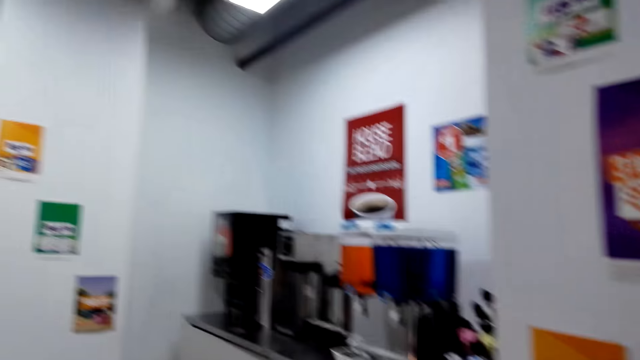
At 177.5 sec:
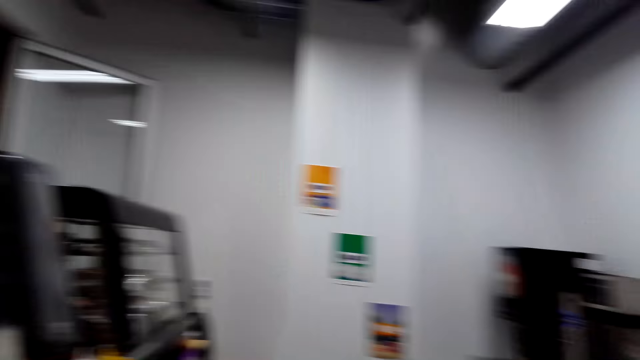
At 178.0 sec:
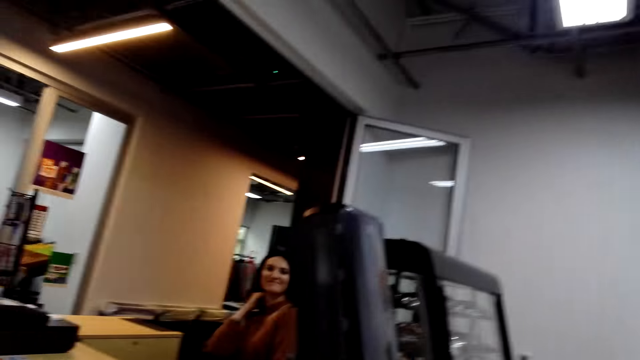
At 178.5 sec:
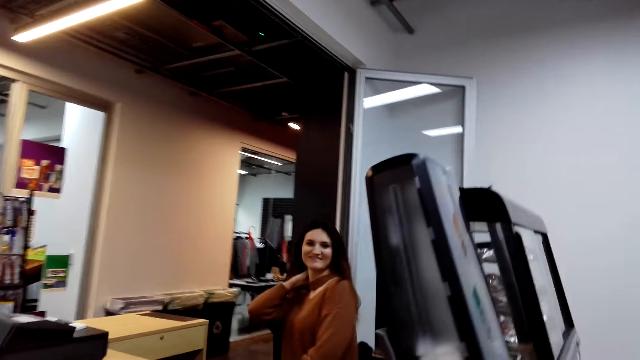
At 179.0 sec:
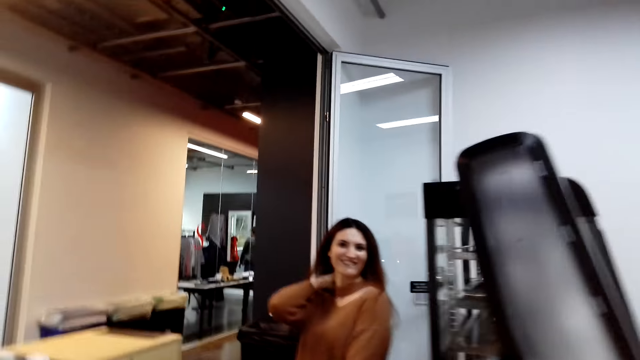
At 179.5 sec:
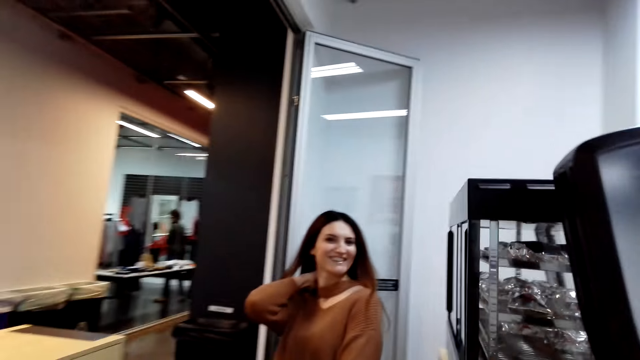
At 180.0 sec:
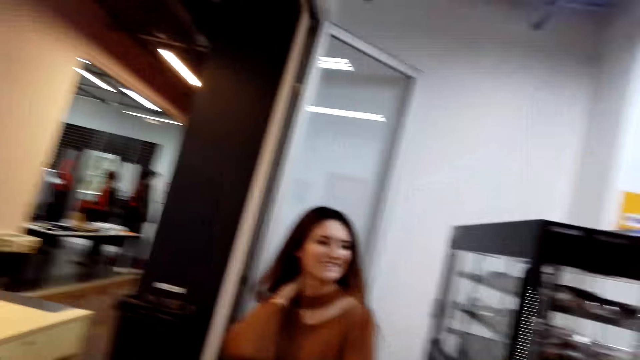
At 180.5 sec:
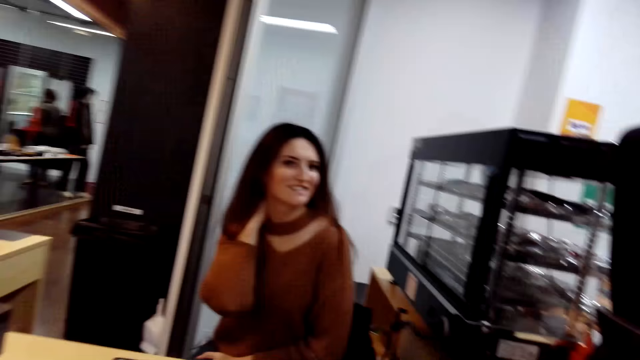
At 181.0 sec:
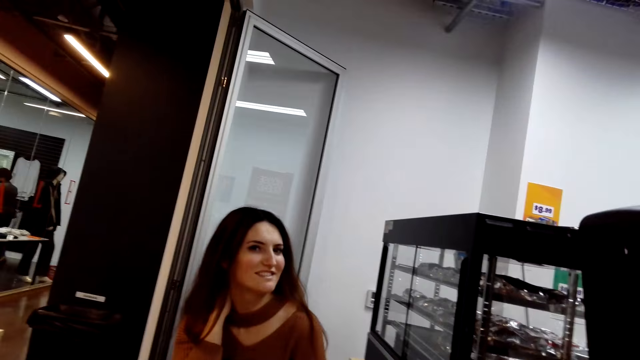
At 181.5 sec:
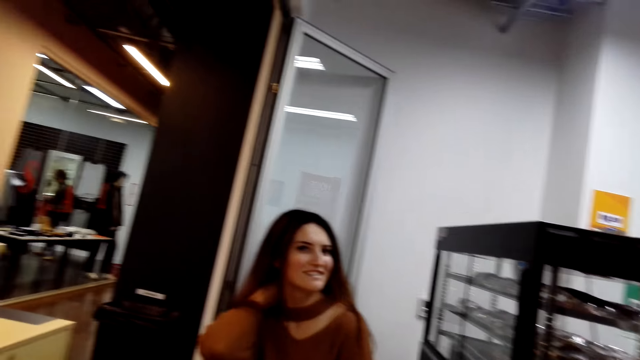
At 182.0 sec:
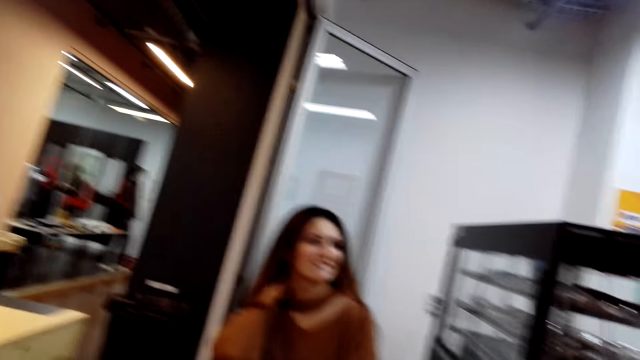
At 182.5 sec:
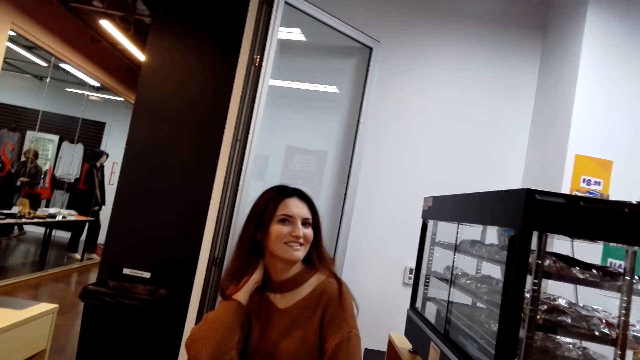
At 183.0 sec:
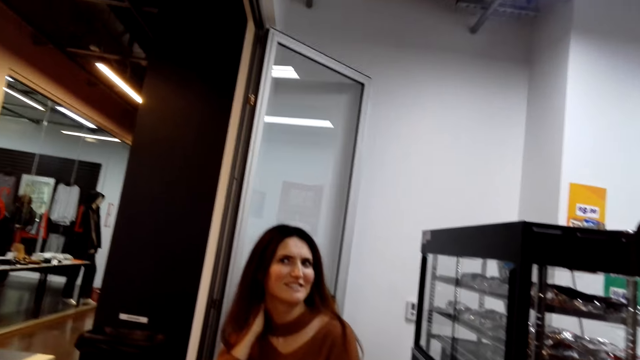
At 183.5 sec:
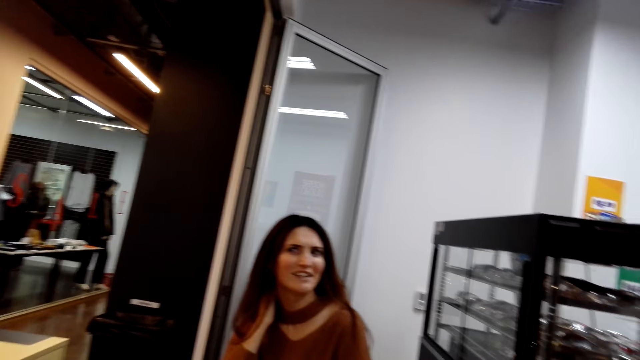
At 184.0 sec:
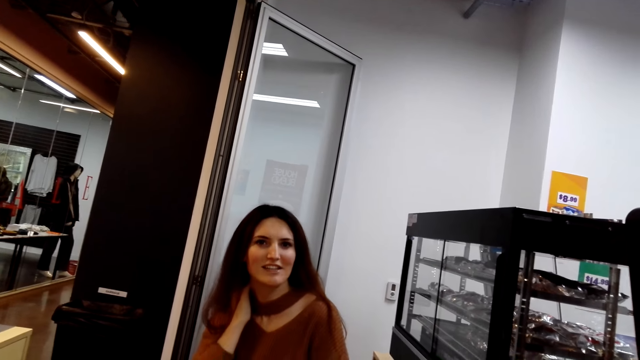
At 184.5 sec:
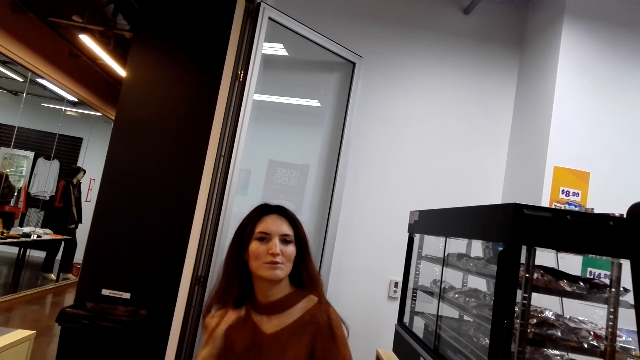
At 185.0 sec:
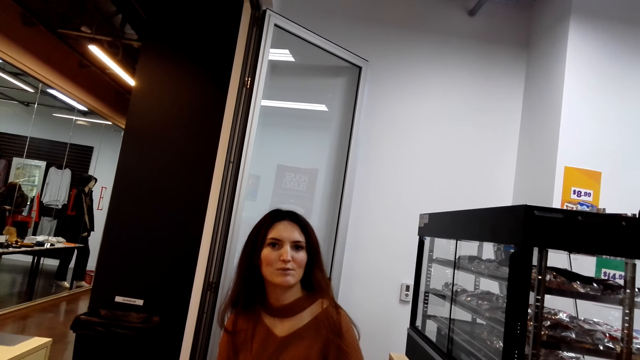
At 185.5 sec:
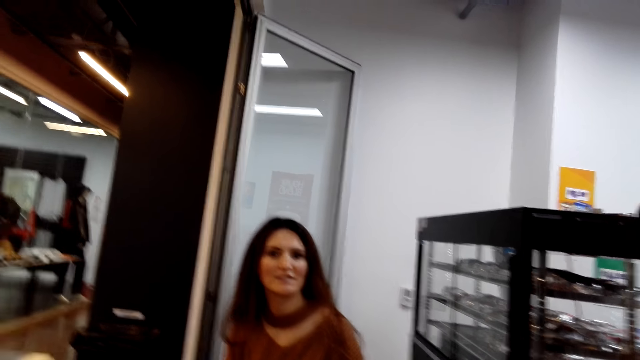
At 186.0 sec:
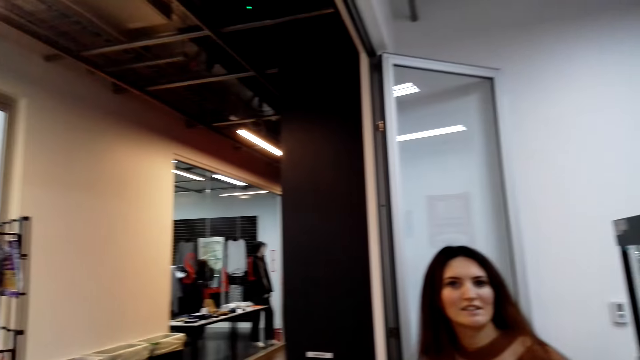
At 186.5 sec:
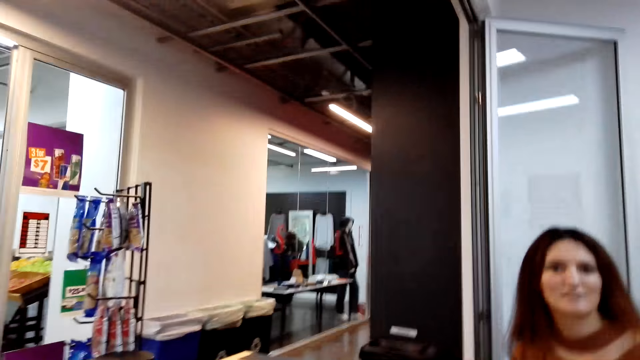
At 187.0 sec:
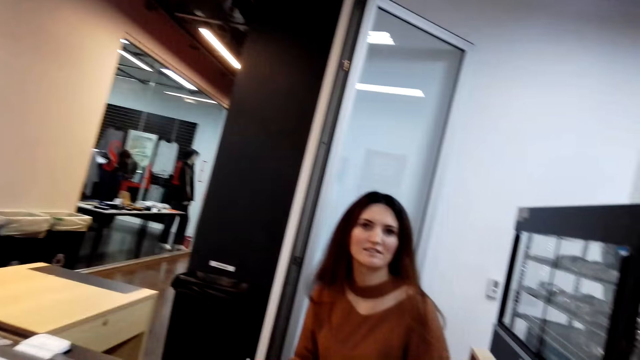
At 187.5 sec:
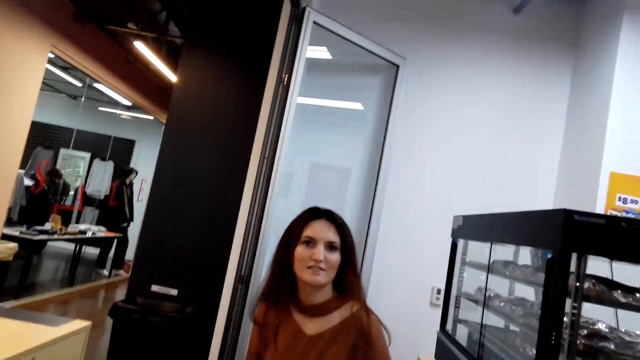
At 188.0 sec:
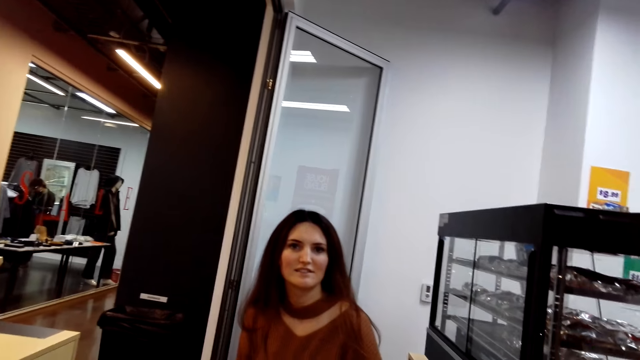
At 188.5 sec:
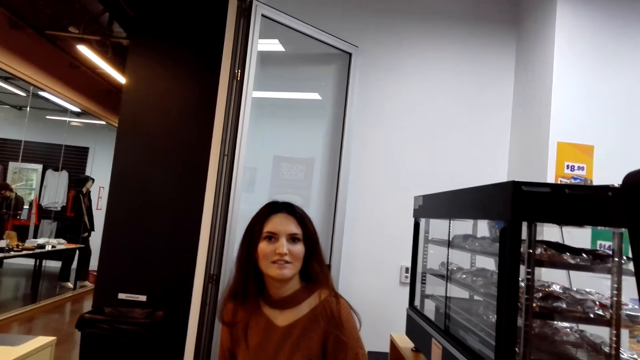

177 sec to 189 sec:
The camera wearer goes to the cashier. They talk to a person.

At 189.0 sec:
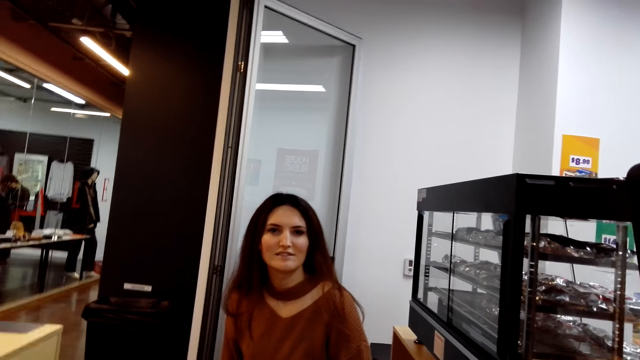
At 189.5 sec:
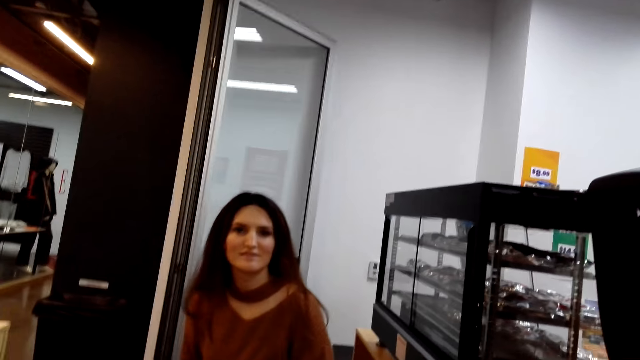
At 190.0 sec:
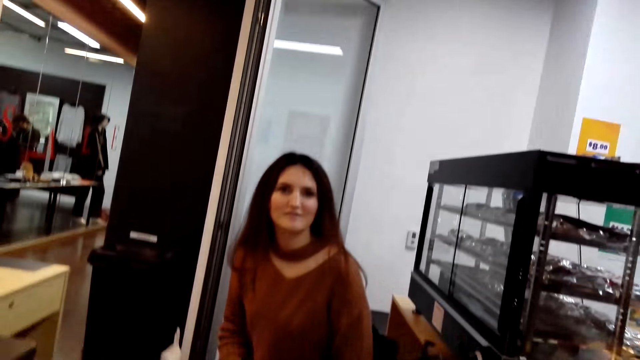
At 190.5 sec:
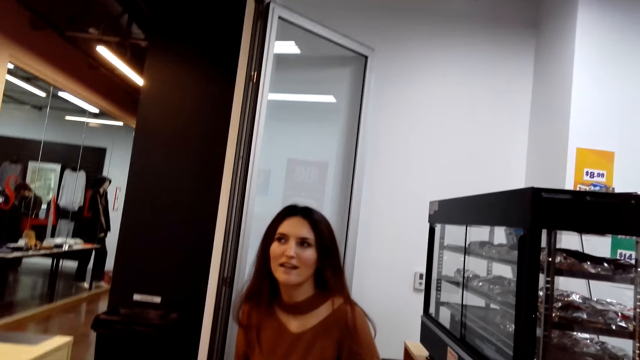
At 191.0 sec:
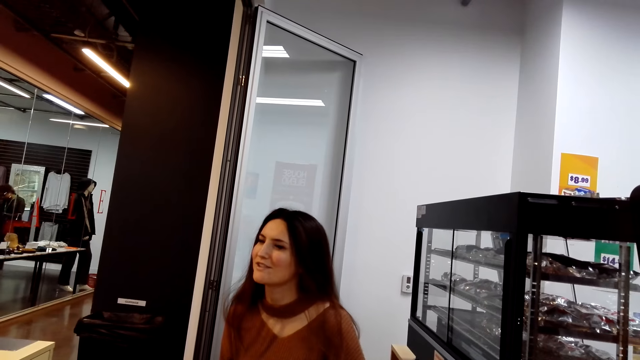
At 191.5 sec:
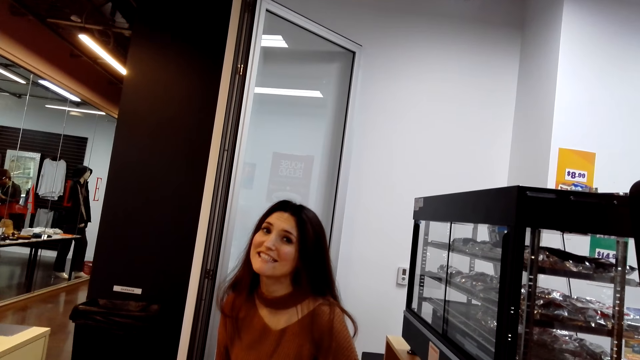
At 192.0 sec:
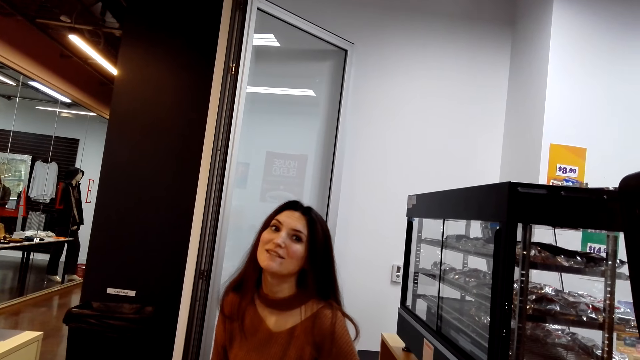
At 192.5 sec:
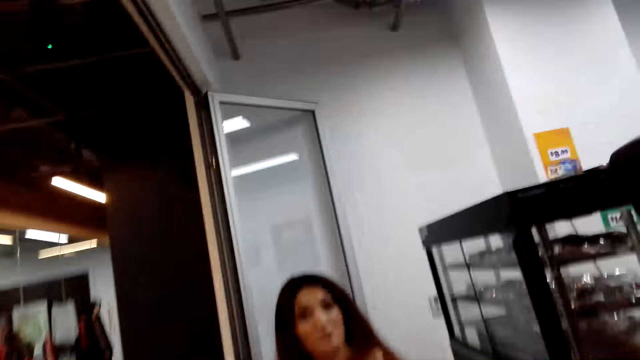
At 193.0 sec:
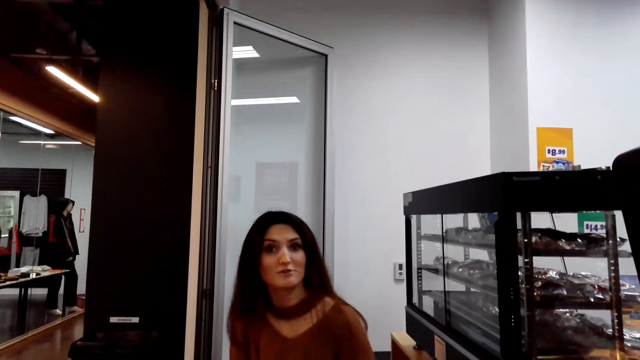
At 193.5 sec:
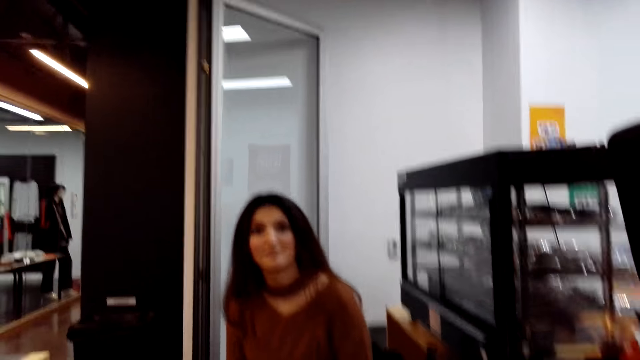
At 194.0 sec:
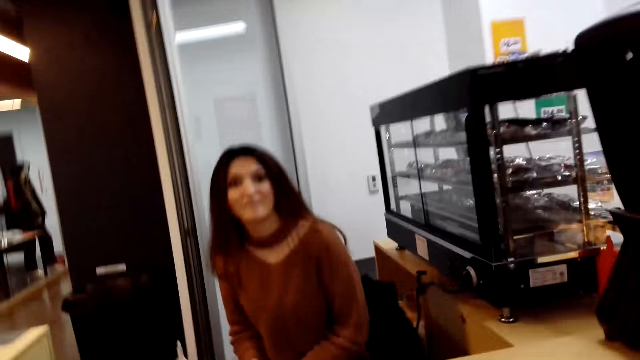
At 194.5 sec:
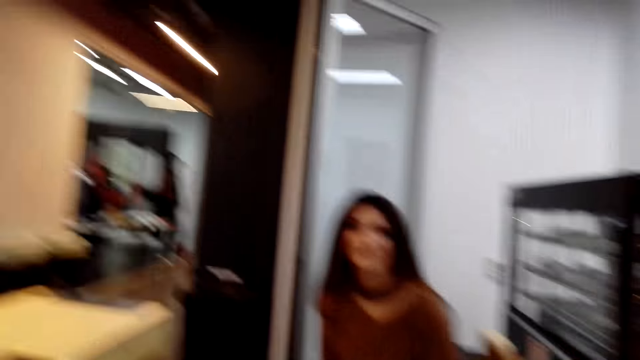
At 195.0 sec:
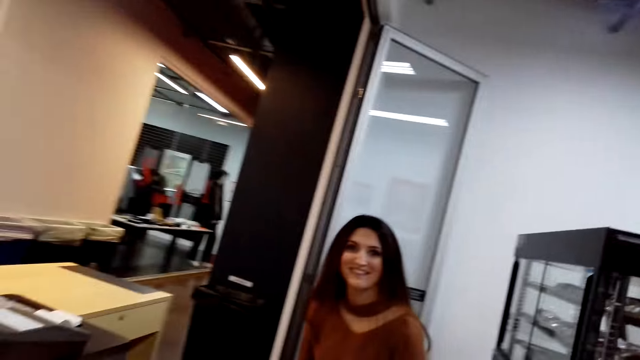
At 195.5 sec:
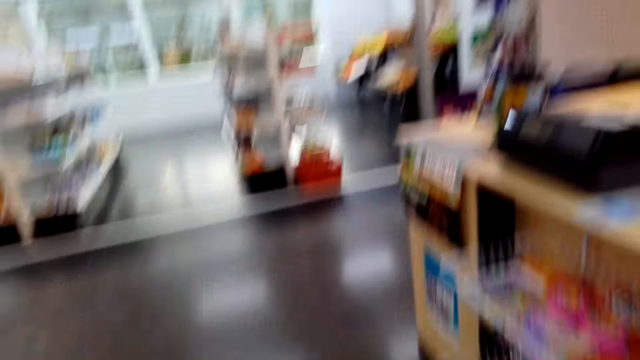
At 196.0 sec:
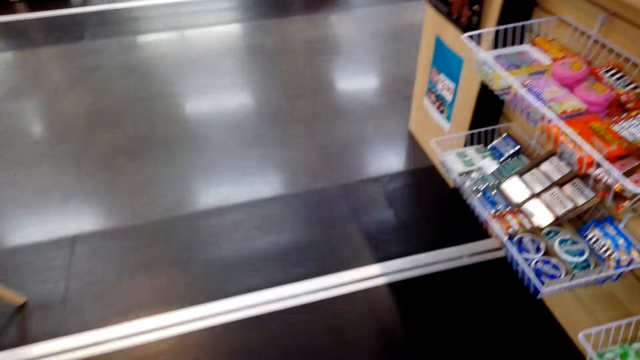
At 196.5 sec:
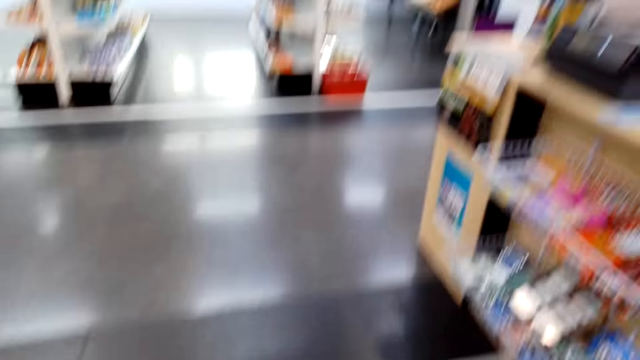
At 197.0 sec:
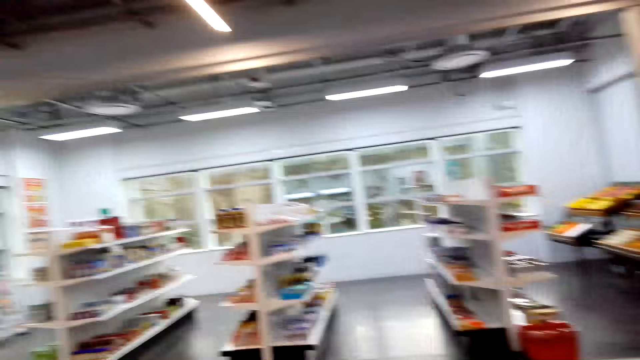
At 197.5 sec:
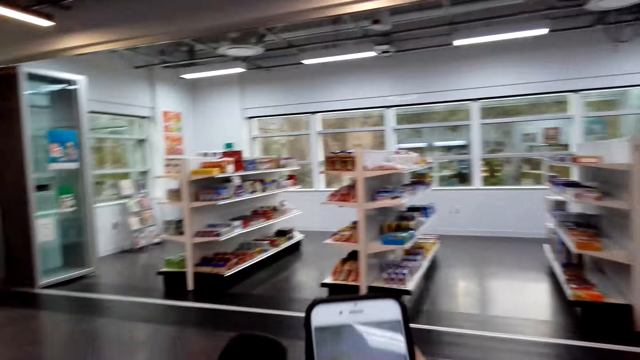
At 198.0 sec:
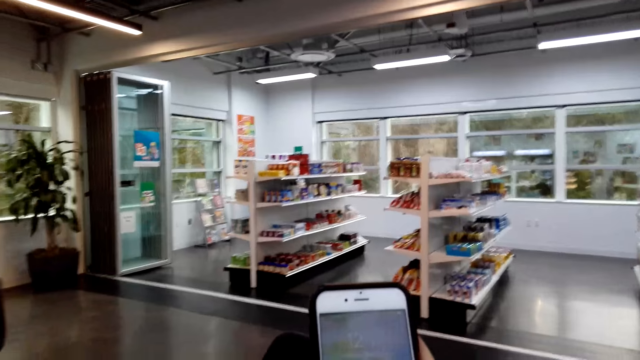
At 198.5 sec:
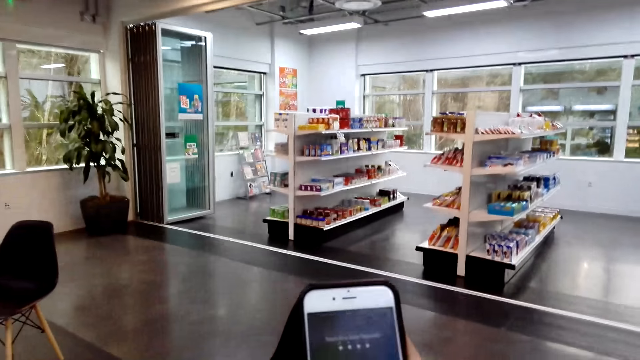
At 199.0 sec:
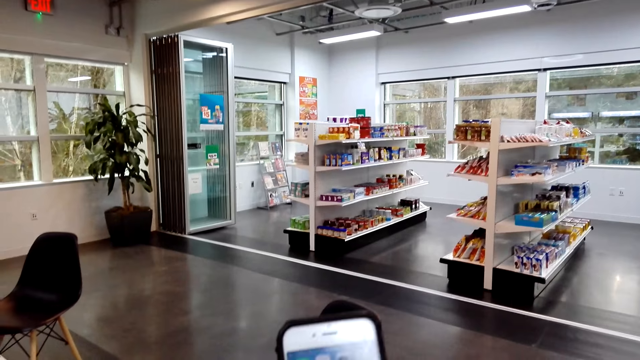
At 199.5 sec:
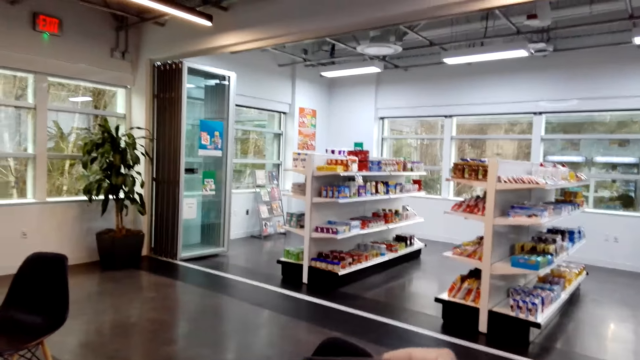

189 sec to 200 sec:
The camera wearer goes through the phone.
